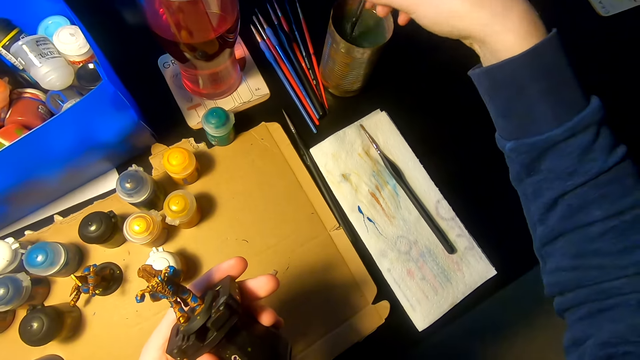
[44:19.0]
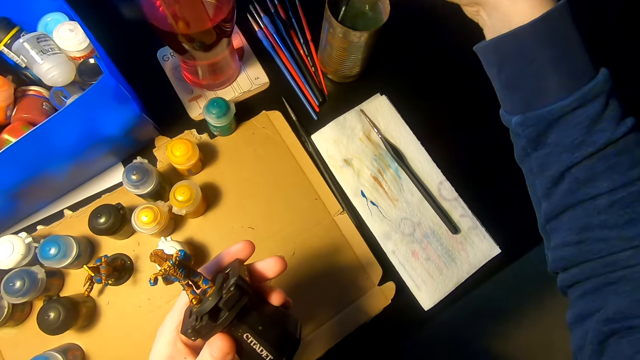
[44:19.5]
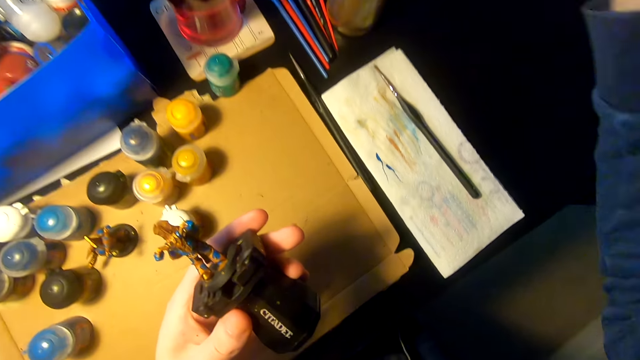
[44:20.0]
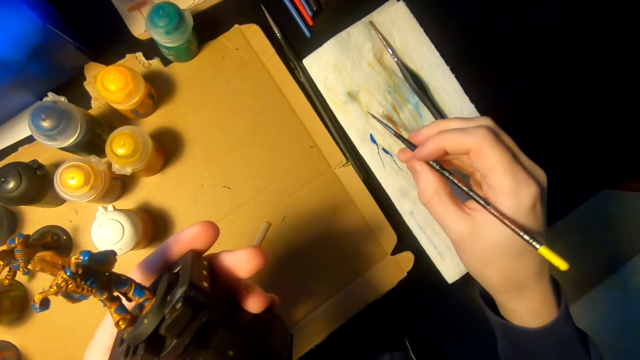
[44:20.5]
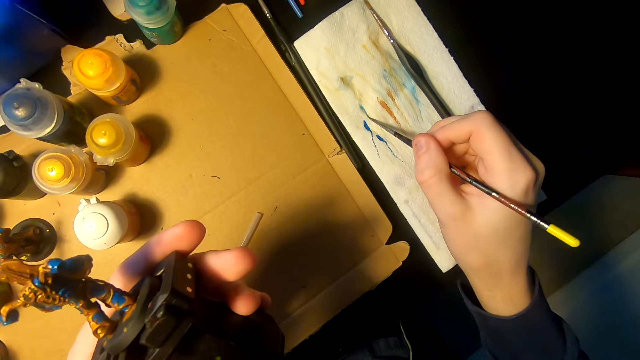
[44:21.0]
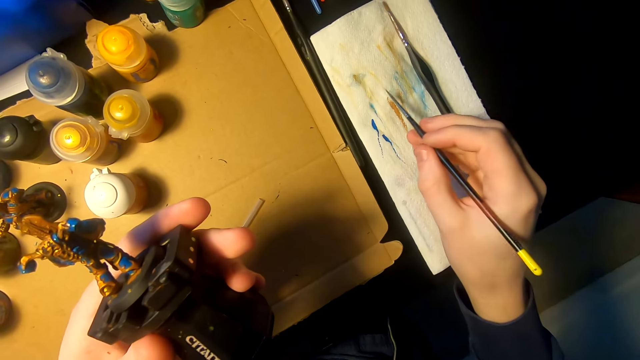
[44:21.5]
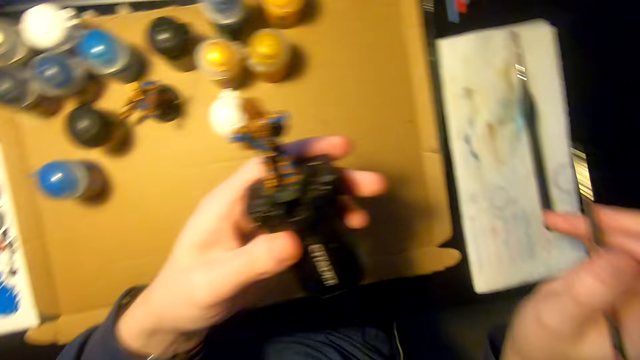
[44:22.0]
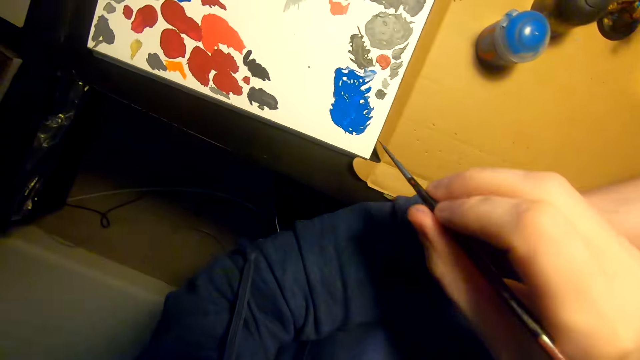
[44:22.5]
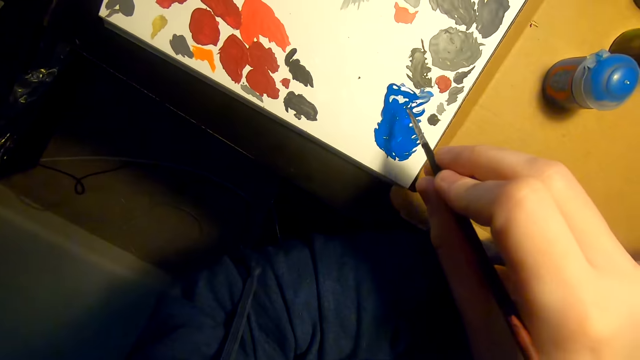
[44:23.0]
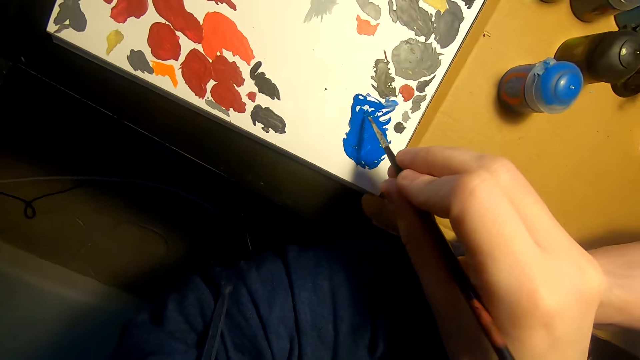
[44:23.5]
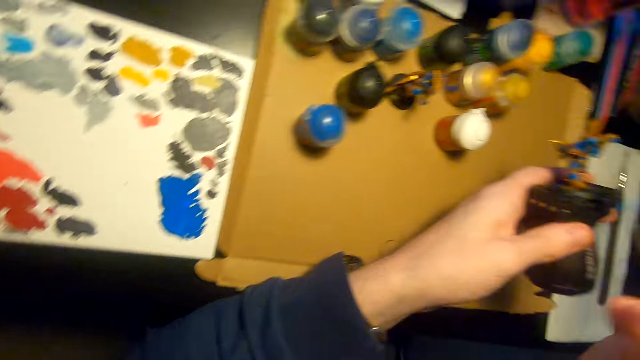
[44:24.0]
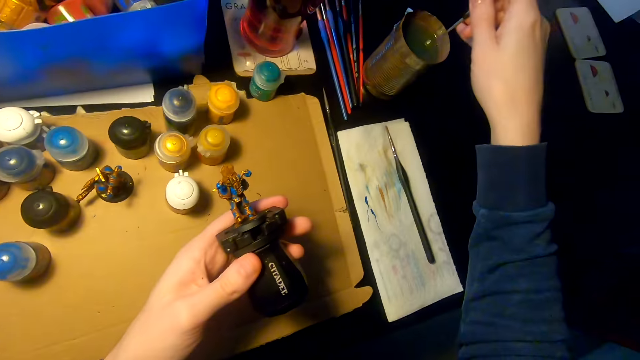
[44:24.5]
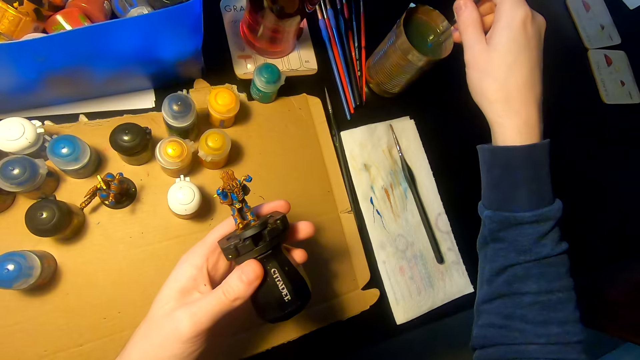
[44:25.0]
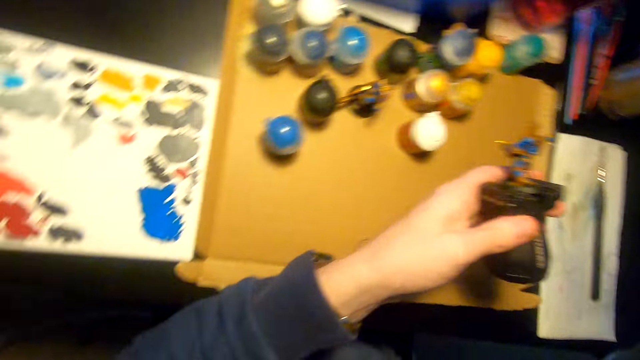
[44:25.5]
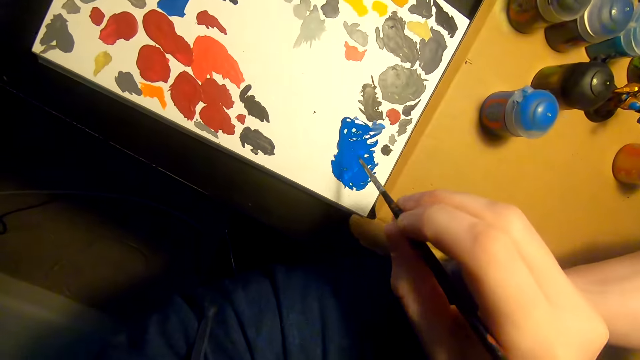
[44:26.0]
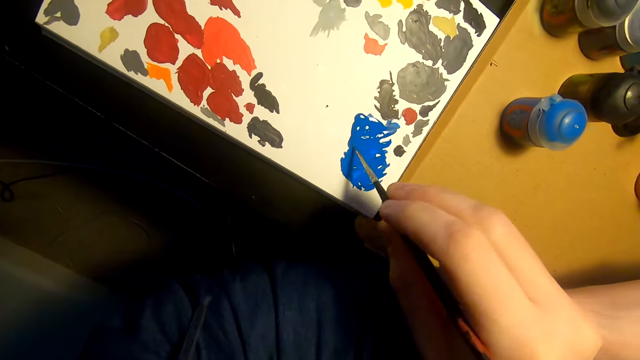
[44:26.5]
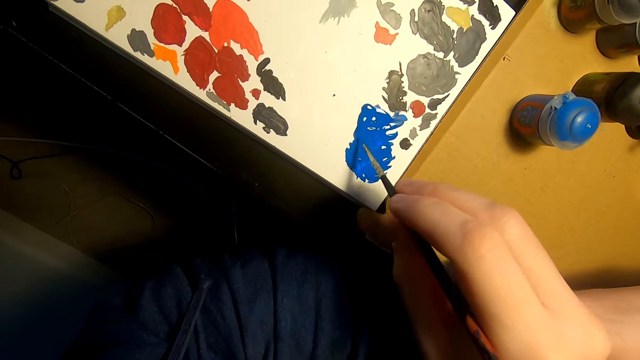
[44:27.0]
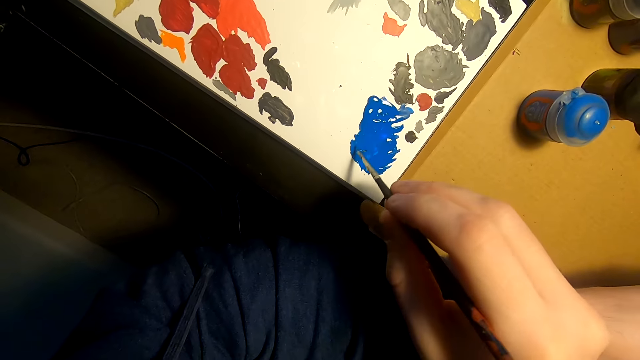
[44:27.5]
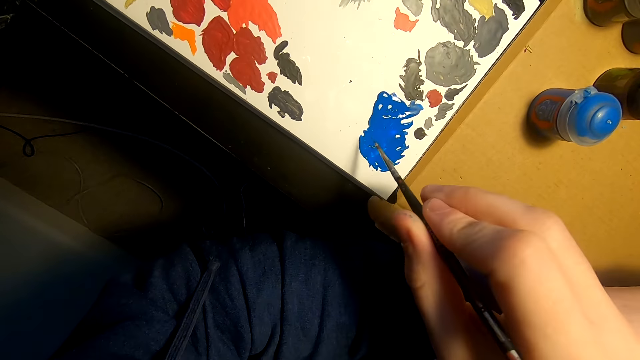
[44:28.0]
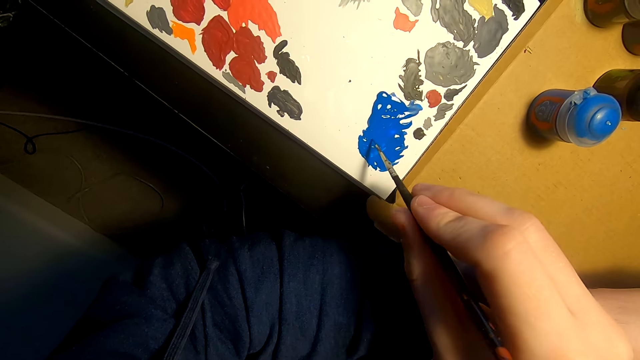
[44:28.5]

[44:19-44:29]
The camera wearer lifts the pen brush or paintbrush. They wipe the paintbrush on a tissue paper. They wipe the paintbrush on the tissue paper again. They lift the right hand. They rub the pen brush on the paint. They dip the paintbrush in the paint. They lift the right hand. They dip the pen brush on a tin with water. They lift the right hand. They rub the pen brush on the paint. They dip the paintbrush in the paint.

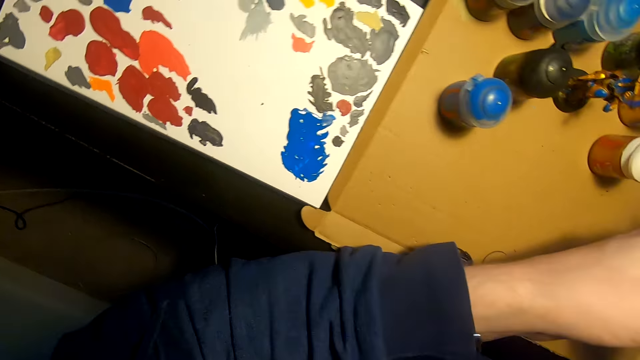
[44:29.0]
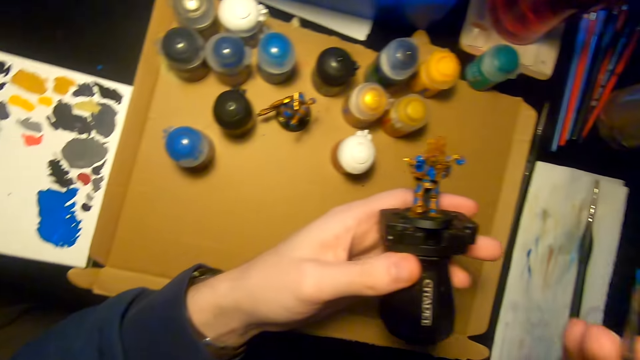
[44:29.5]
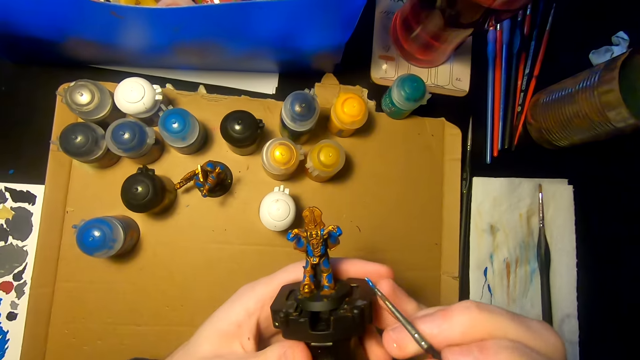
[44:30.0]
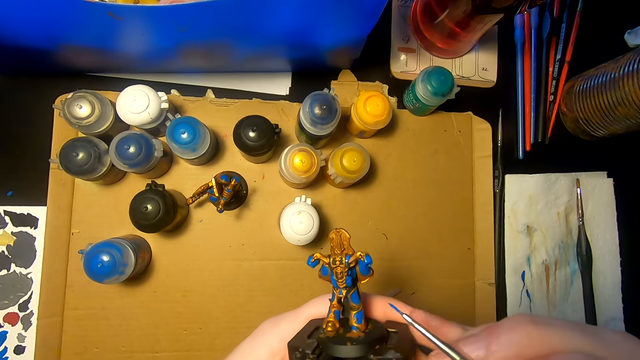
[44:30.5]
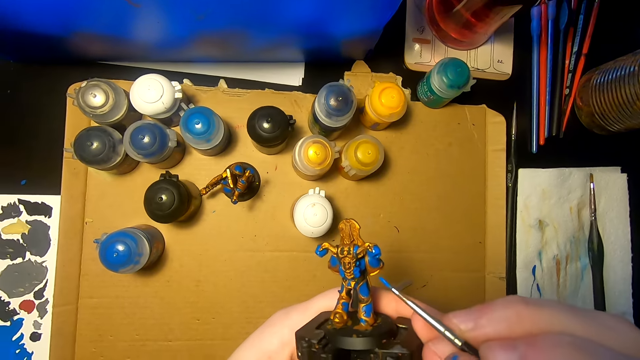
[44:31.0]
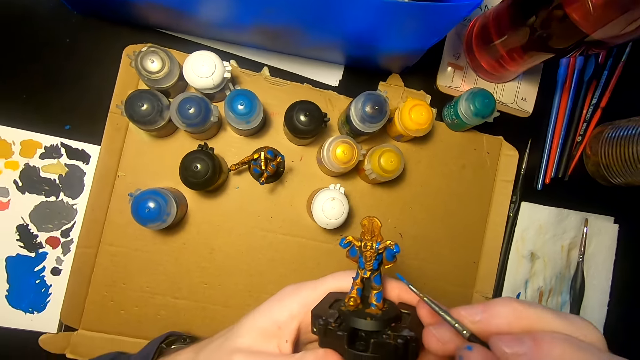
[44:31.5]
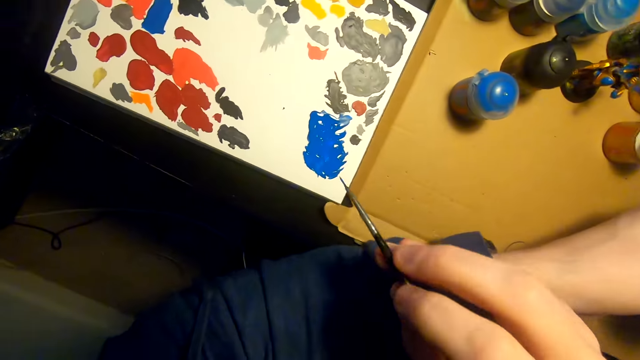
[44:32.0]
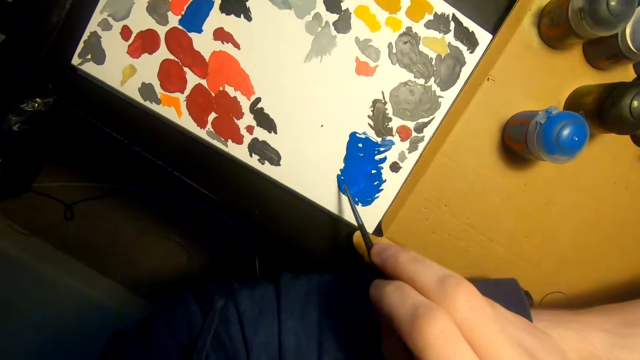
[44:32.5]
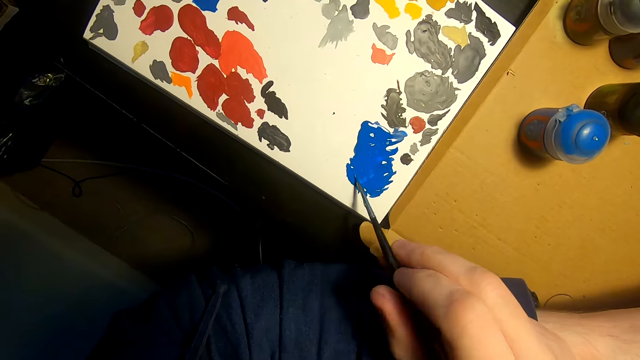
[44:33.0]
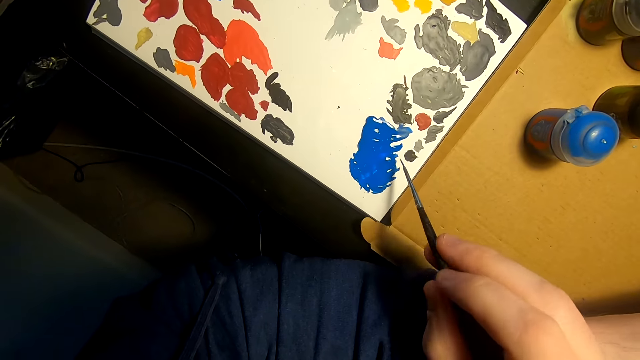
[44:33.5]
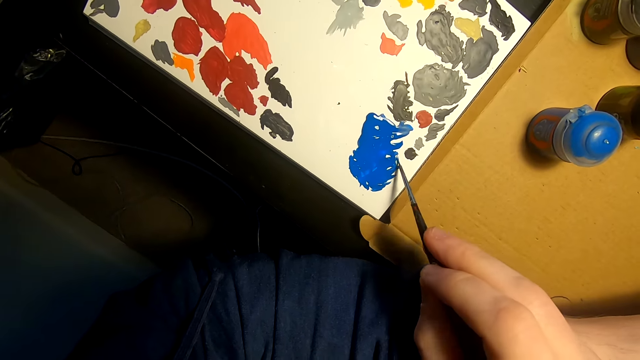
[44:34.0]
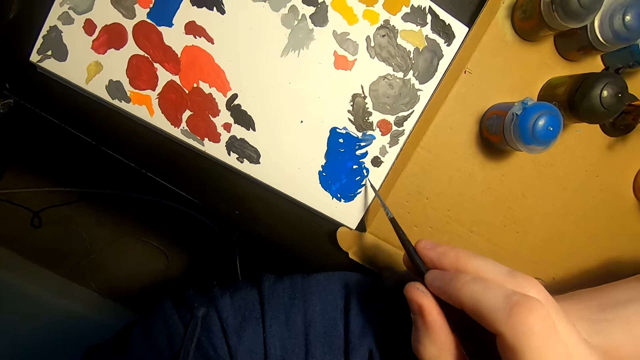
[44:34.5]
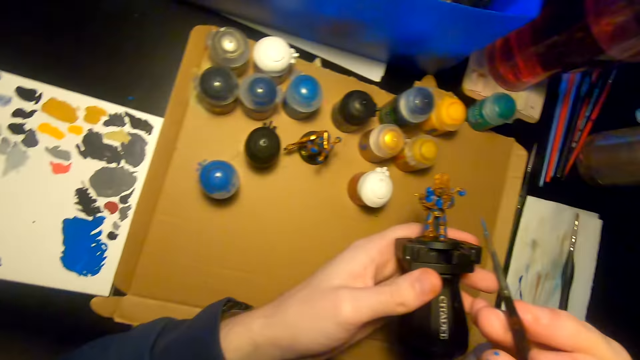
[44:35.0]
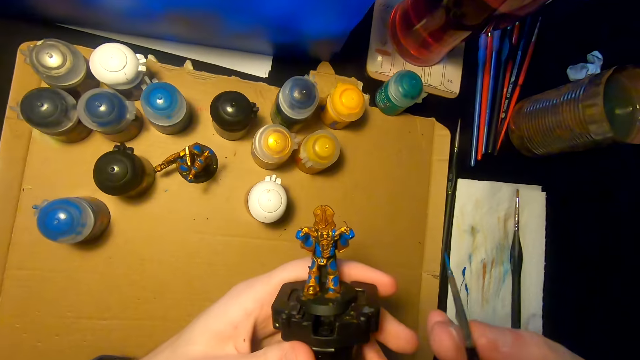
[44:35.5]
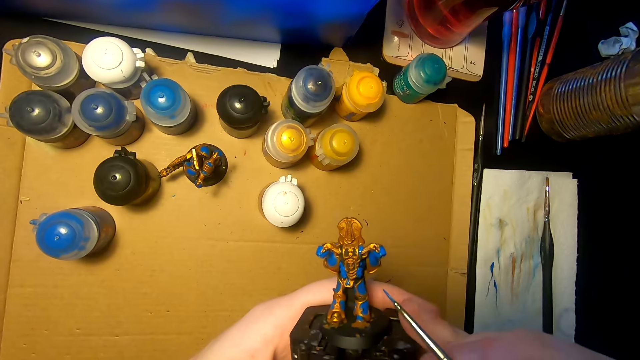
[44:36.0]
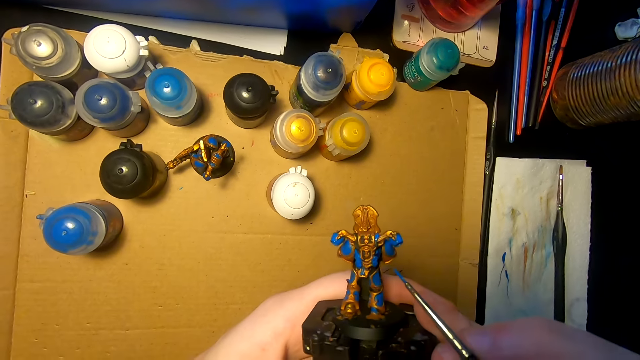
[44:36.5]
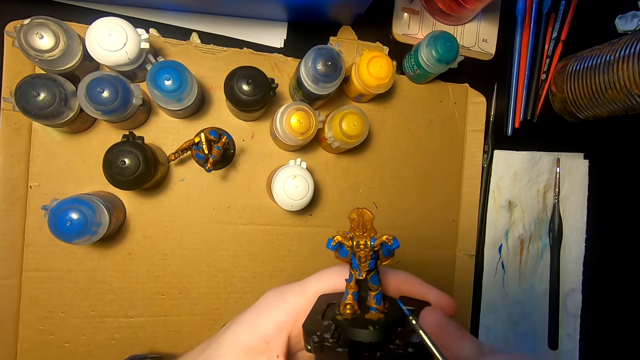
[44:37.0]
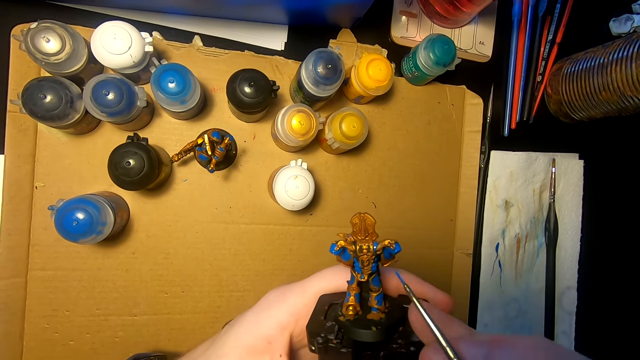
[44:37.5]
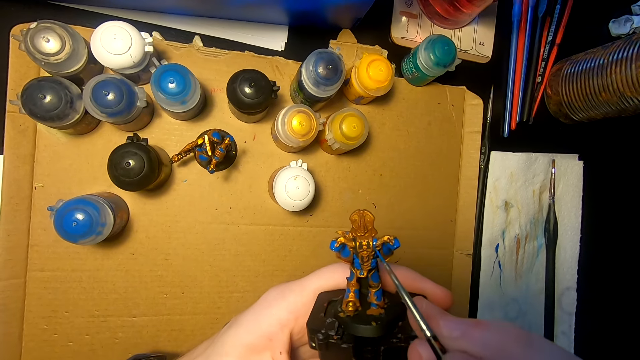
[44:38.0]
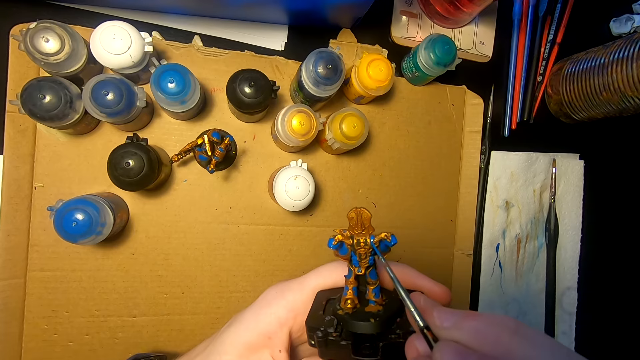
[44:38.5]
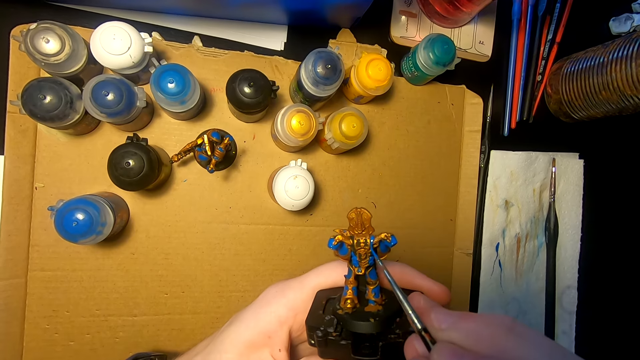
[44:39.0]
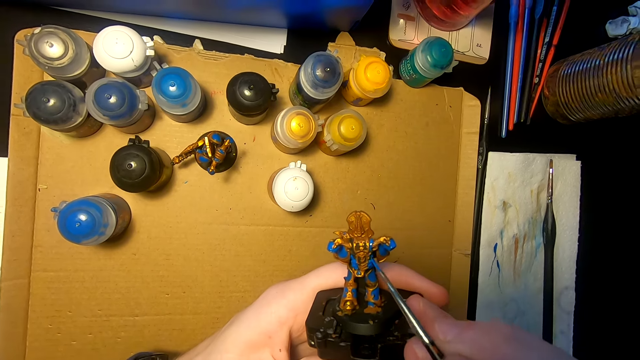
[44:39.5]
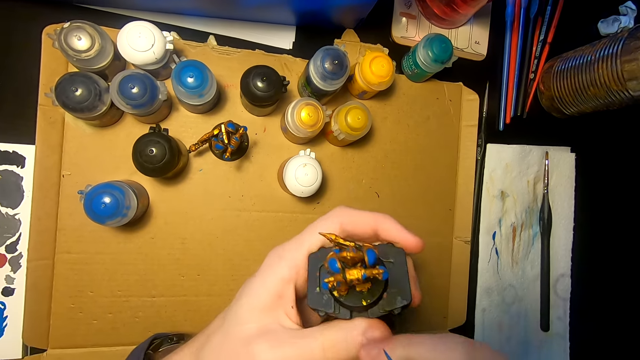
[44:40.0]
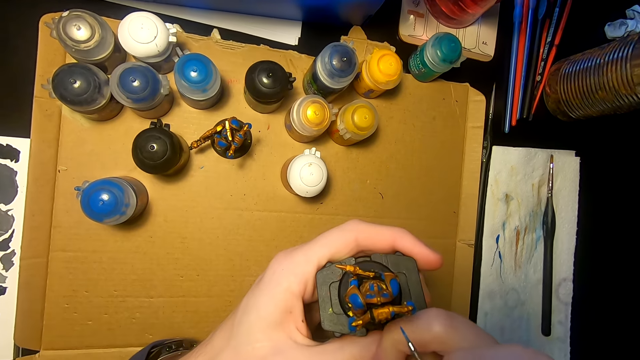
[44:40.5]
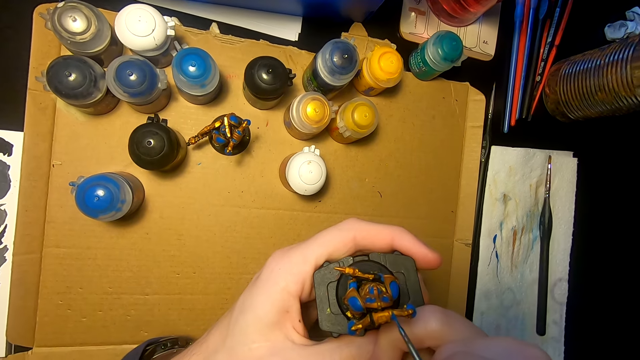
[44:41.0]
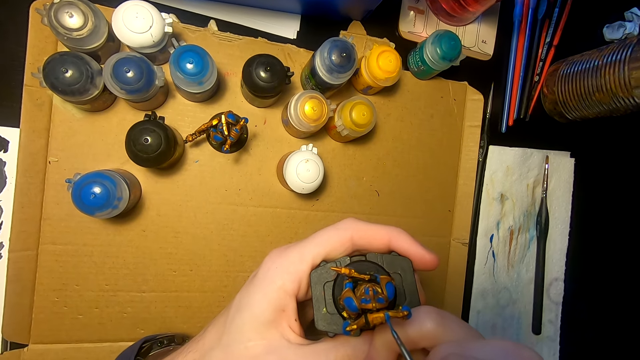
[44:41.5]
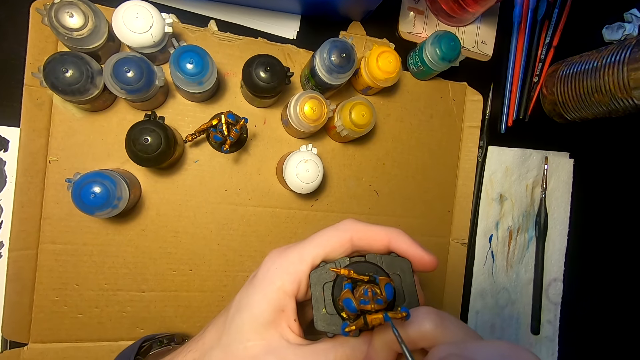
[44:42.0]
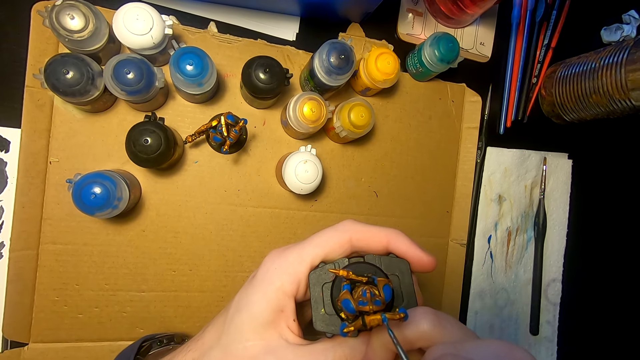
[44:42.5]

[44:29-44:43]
The camera wearer lifts the right hand. They rub the pen brush or paintbrush on a tissue. They lift the right hand. They rub the pen brush on the paint. They dip the paintbrush in the paint. They lift the right hand. They lift the right hand again. They paint a figurine or sculpture with the paintbrush. They look at the sculpture. They rub the pen brush on the tissue. They paint the figurine with the paintbrush again.
